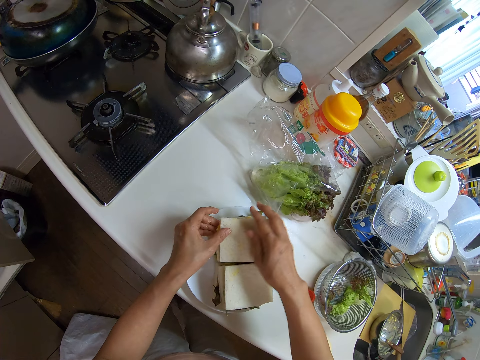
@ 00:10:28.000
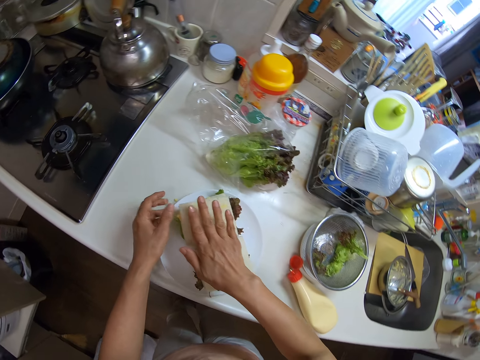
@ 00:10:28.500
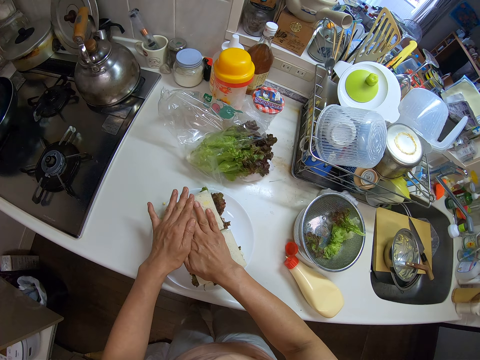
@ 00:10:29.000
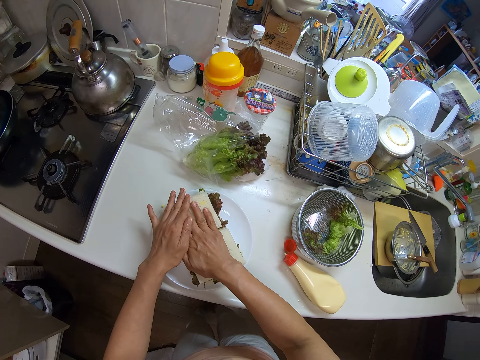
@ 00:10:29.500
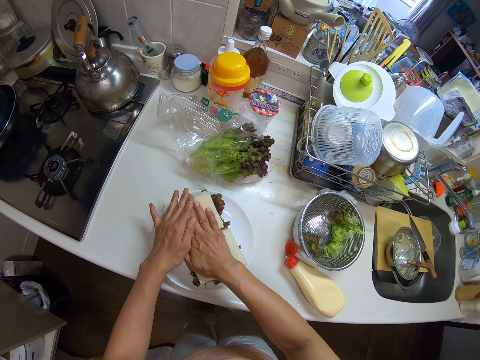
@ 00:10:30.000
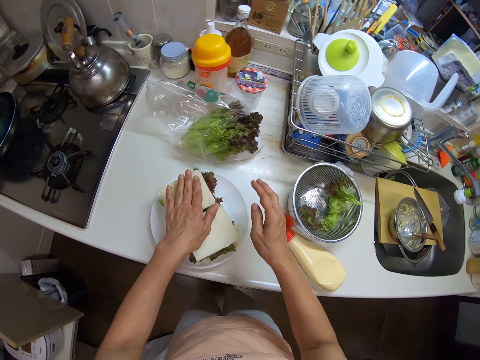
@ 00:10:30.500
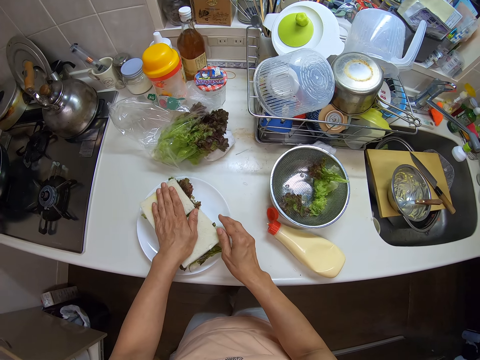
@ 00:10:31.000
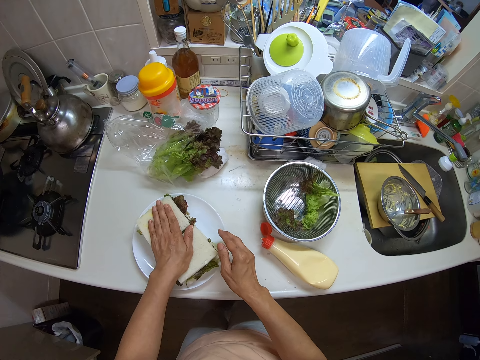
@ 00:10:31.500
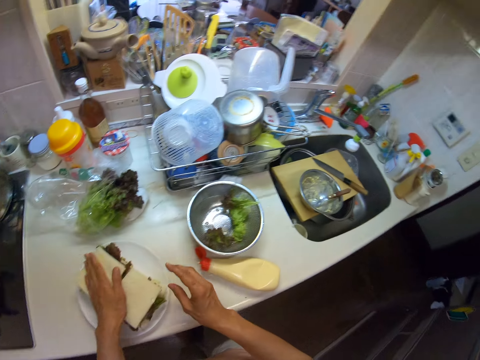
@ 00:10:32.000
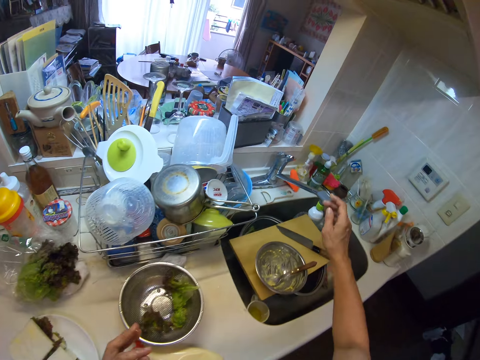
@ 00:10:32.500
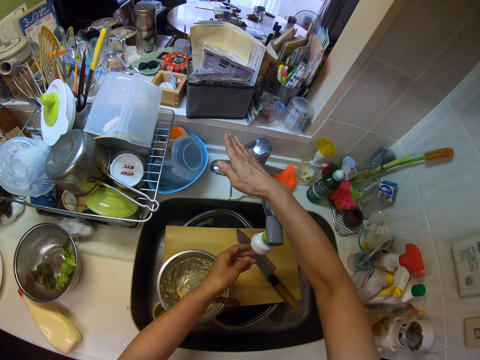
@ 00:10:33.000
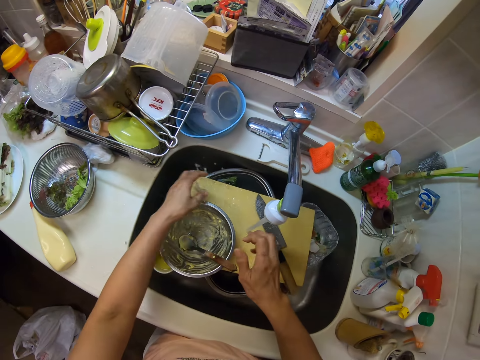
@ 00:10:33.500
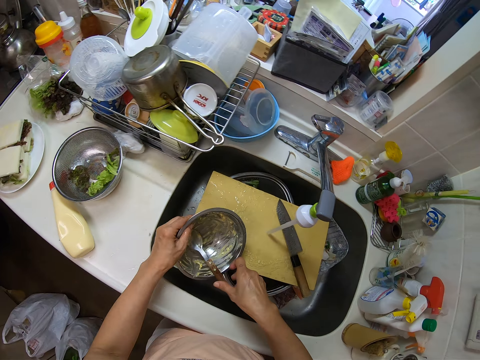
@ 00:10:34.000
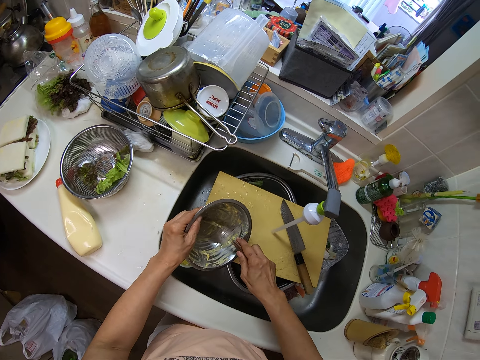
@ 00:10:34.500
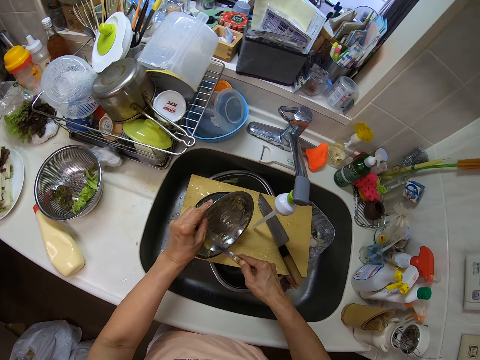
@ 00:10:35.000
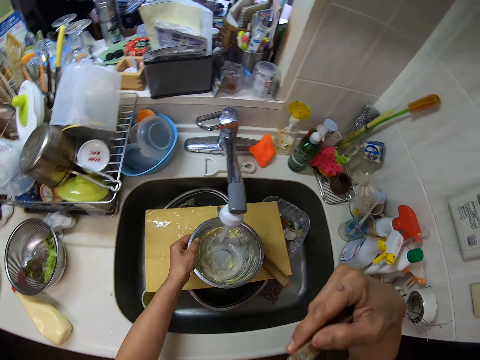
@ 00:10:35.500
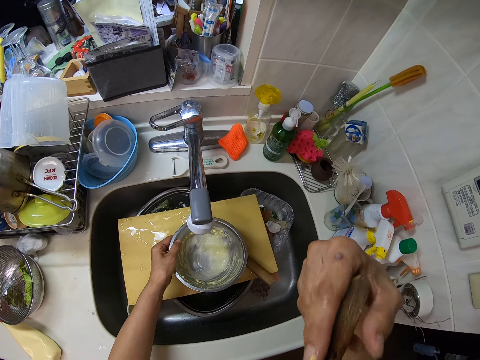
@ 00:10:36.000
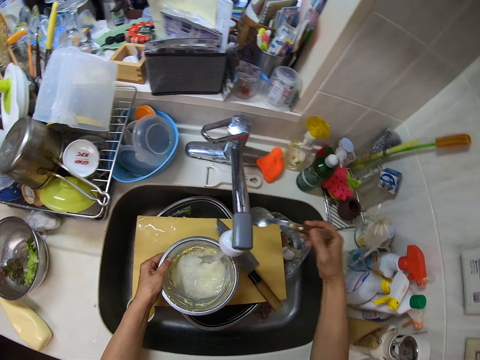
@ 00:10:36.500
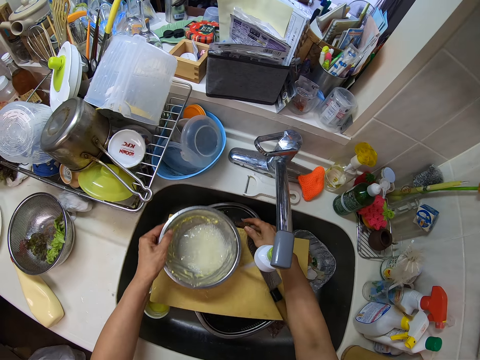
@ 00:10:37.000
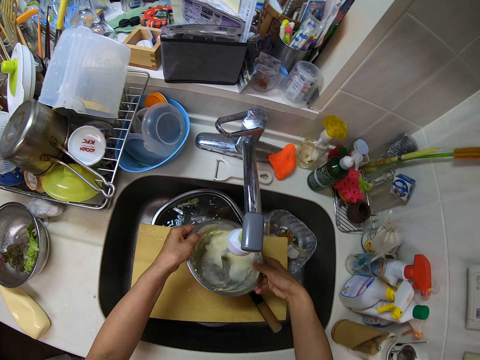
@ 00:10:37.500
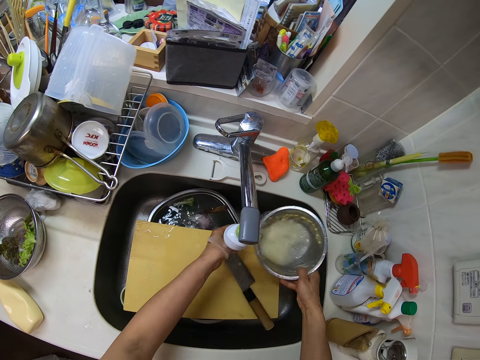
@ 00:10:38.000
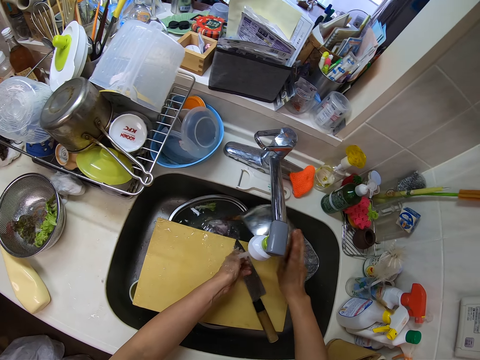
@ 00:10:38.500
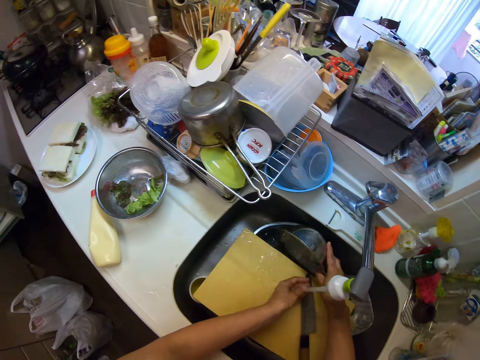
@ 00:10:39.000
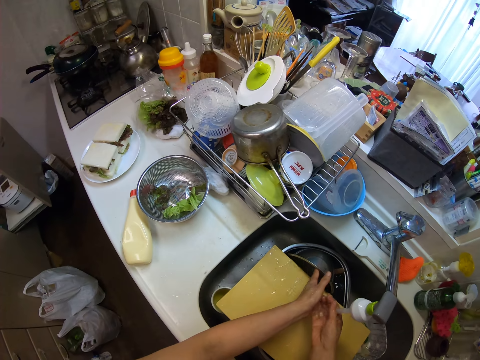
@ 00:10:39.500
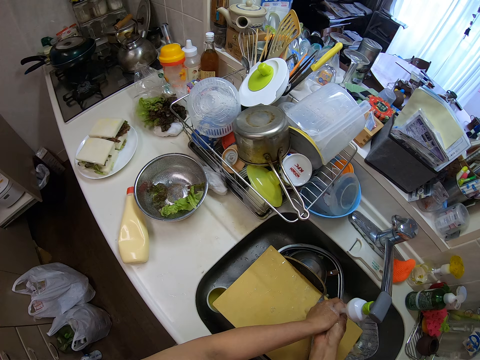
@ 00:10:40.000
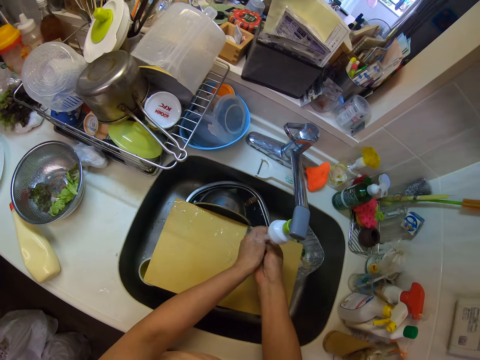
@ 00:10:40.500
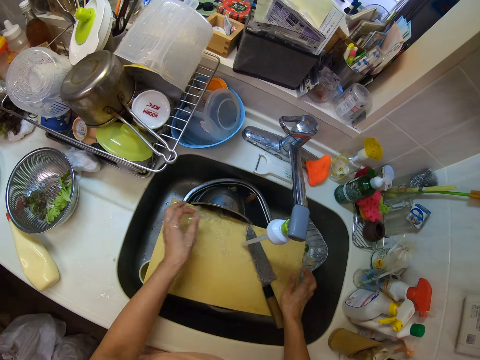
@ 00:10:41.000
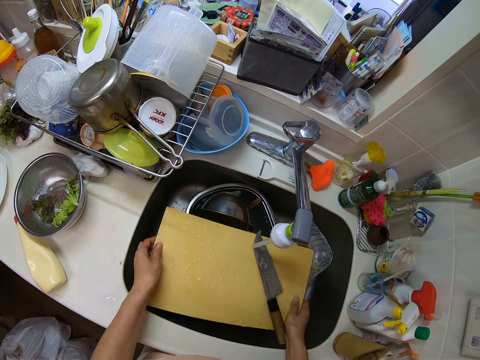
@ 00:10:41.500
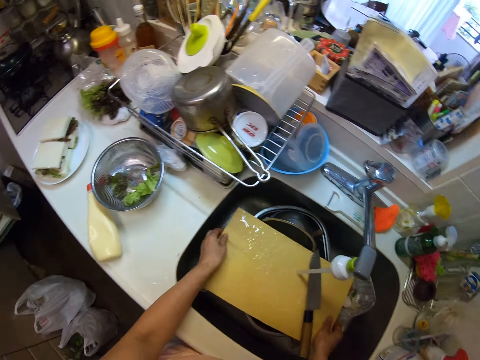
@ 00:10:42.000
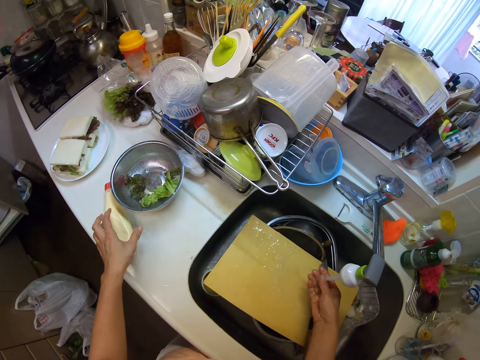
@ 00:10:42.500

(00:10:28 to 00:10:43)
The camera wearer turns on the sink faucet with his right hand. He rinses his left hand in the sink. He picks up the bread spread container from the cutting board with his left hand. He takes bread spread from the container with the spoon in his right hand. He picks up the plate and washes the plate. He puts the spoon in his mouth with his right hand. He drops the spoon. He adjusts the cutting board in the sink with his right hand. He rinses the container of bread spread in the sink. He pours water. He drops the container in the sink with his right hand. He washes the hands. He adjusts the cutting board in the sink with his hands. He picks up the chopping board and drops the chopping board.

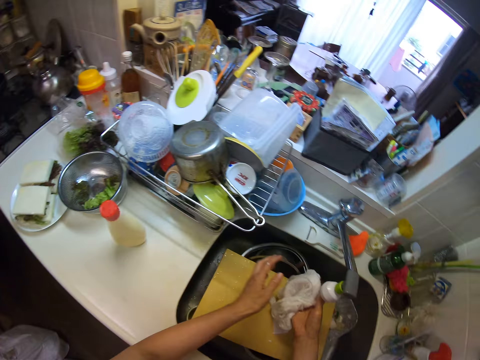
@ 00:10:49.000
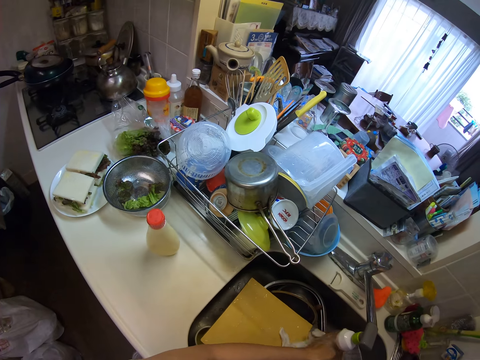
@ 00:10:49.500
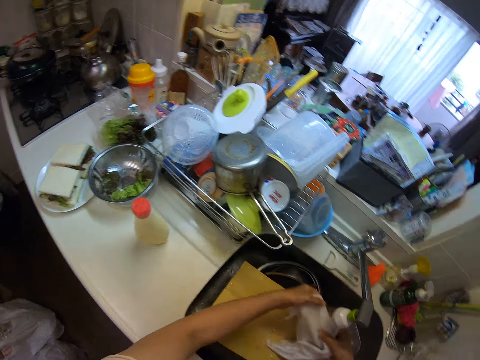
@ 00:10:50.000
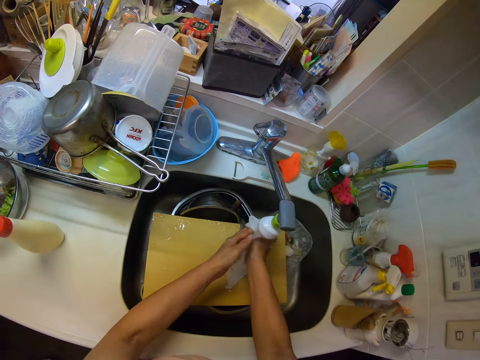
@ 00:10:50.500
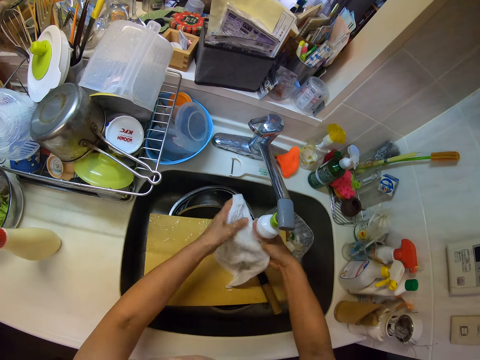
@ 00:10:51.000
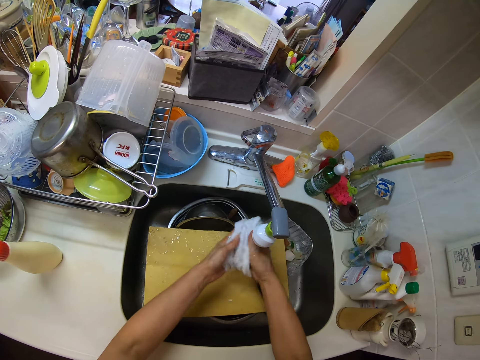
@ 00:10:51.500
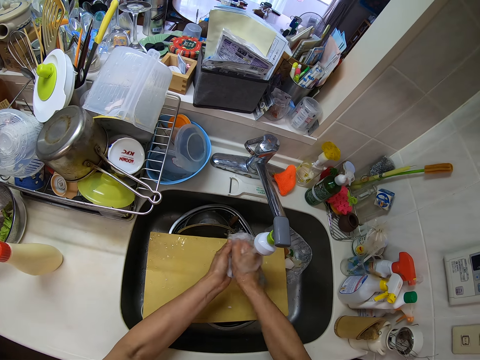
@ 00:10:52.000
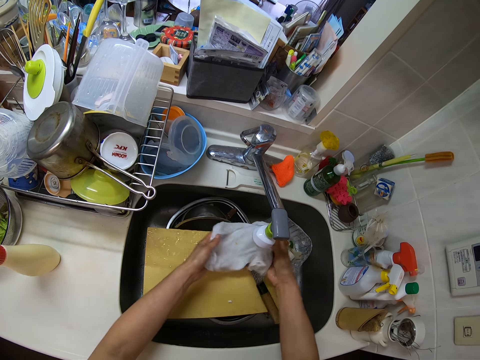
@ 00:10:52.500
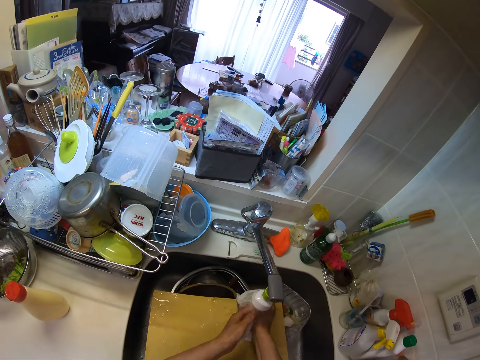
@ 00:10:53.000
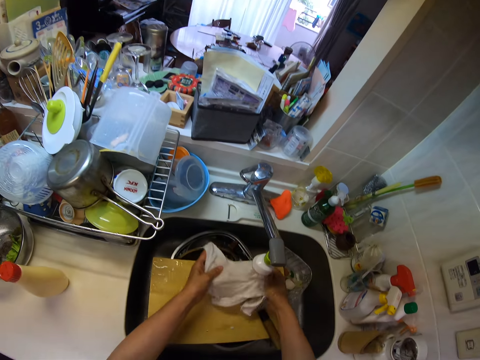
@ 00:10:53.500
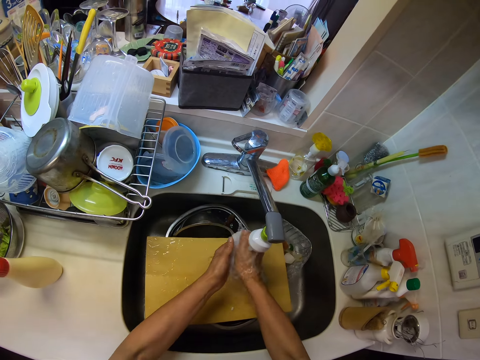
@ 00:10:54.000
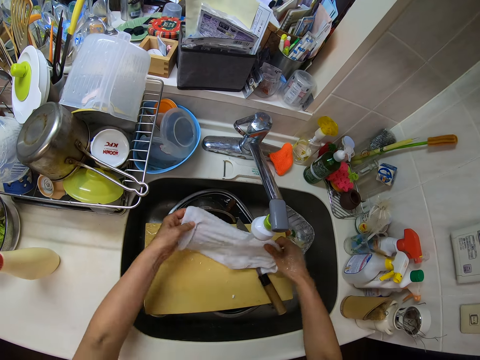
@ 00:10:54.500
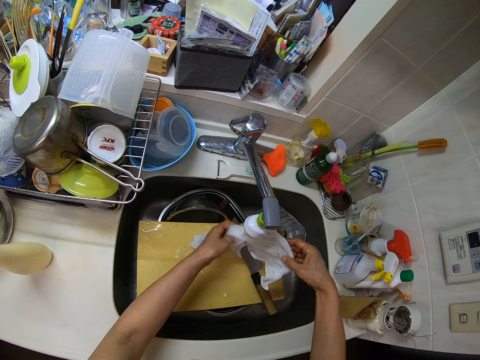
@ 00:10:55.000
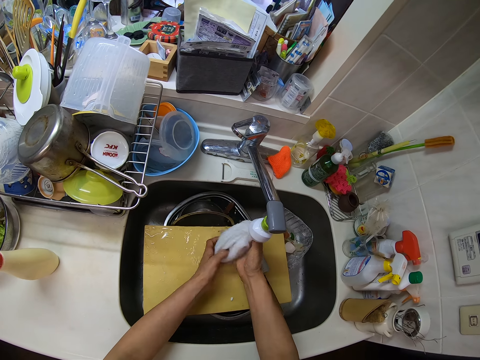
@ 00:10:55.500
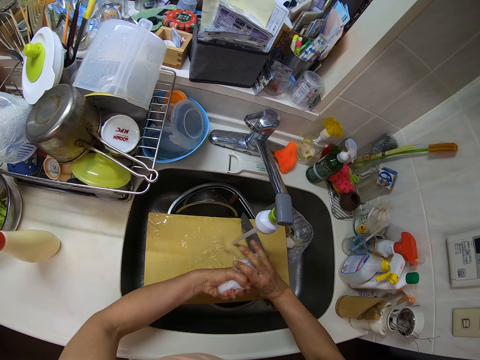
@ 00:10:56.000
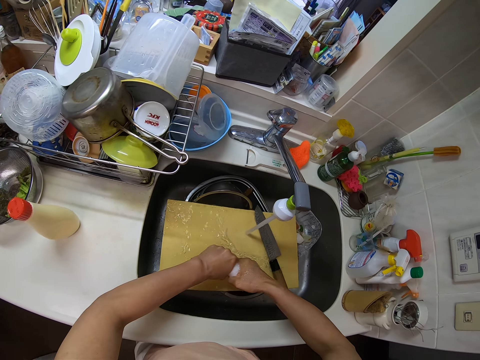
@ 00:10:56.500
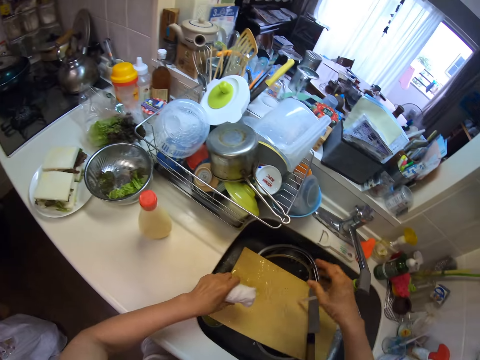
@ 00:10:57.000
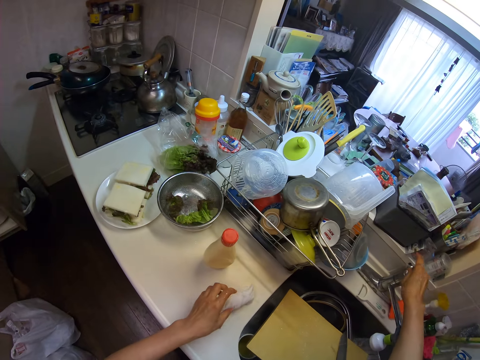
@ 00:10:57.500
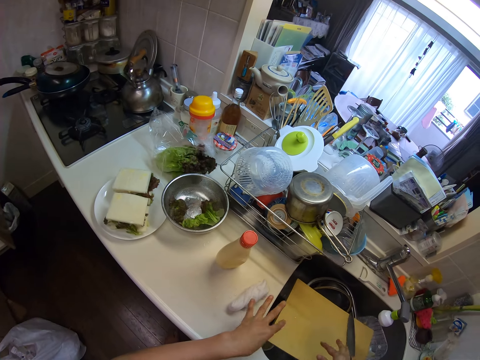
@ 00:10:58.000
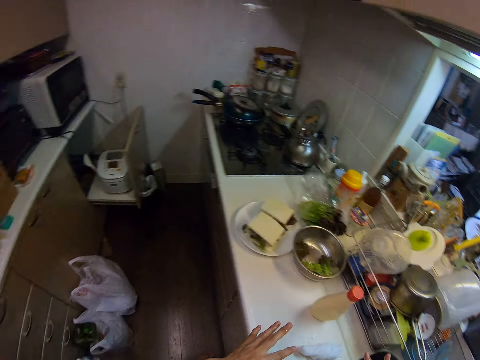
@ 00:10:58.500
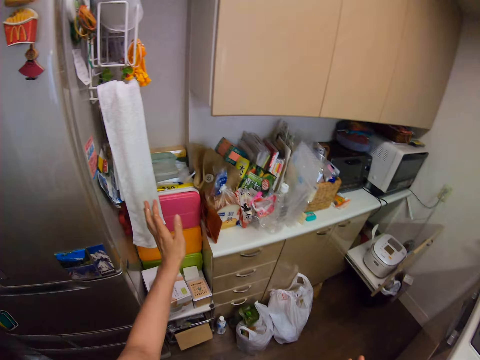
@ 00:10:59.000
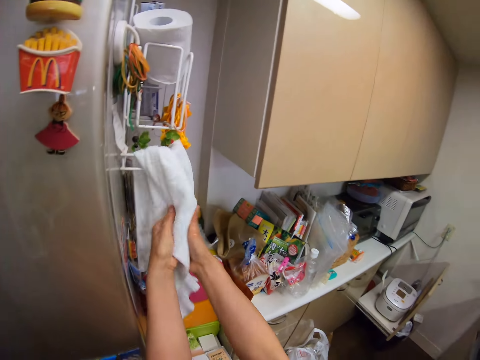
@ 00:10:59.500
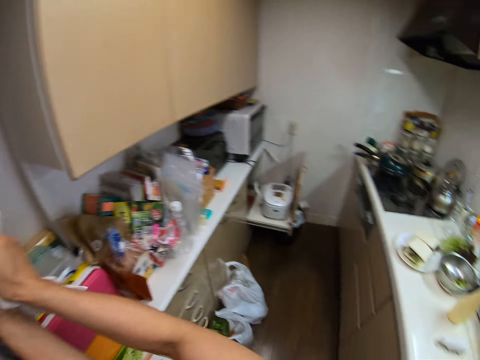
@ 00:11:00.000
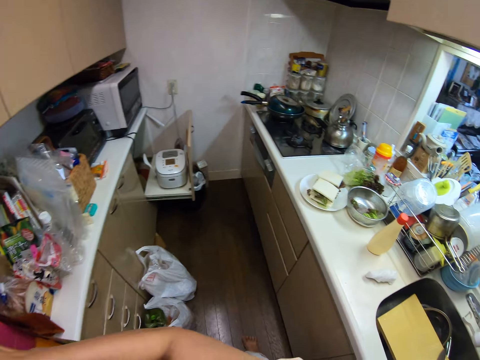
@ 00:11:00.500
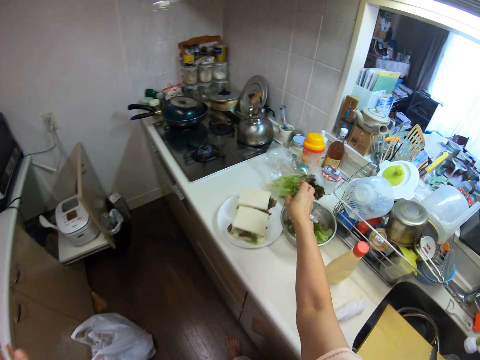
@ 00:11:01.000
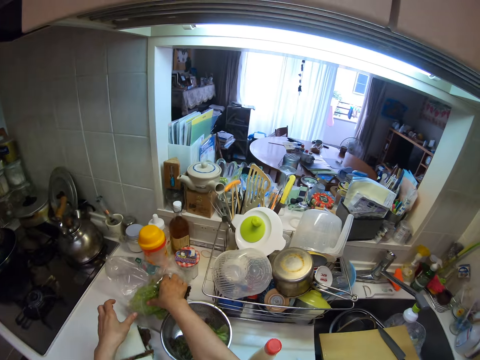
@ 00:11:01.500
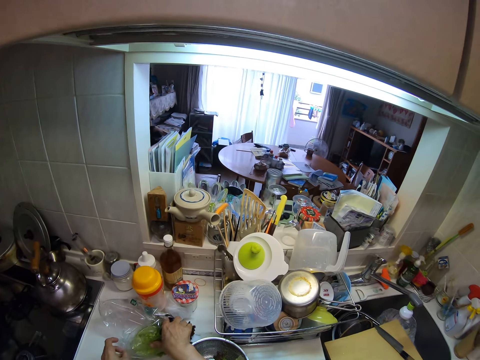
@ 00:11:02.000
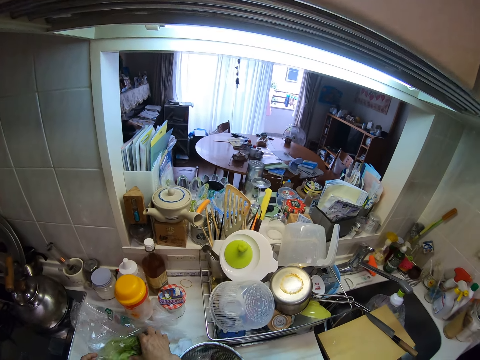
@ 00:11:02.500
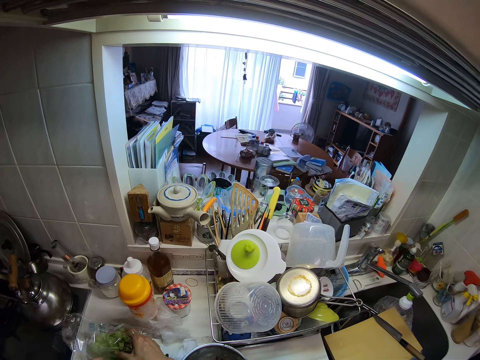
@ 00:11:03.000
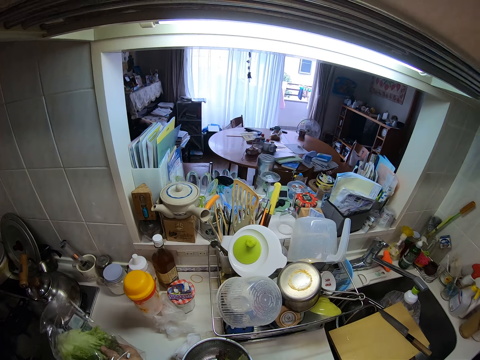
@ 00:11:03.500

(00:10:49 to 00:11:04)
The camera wearer washes the dish towel. He squeezes the cloth with his hands. He turns off the sink faucet with his right hand and drops the cloth on the table with his left hand. He cleans his hands with a napkin. He picks up a nylon of vegetables from the table with his right hand.
